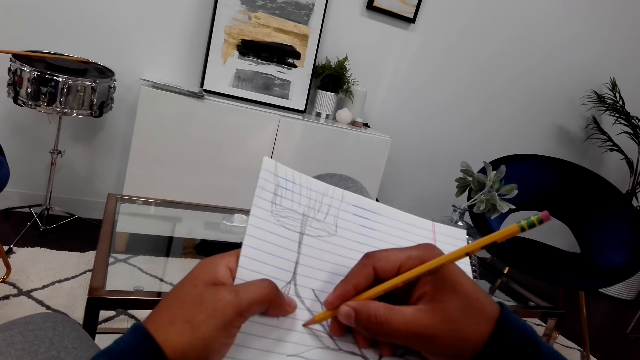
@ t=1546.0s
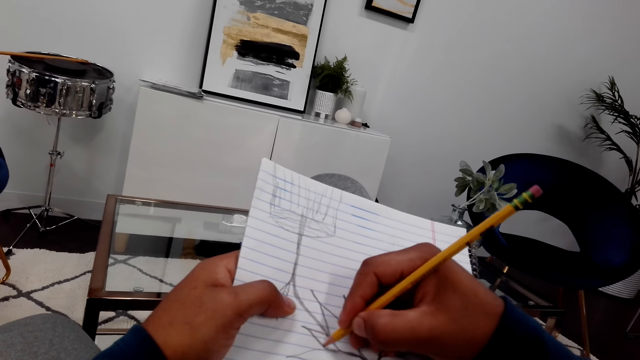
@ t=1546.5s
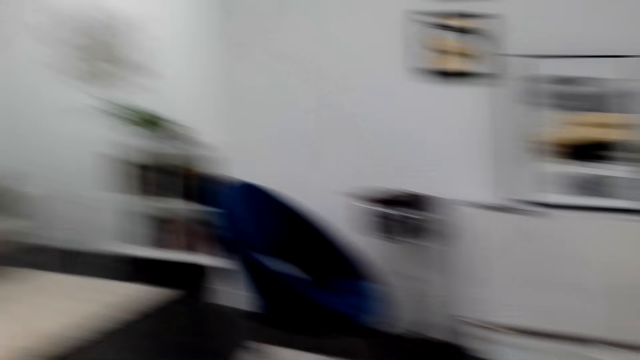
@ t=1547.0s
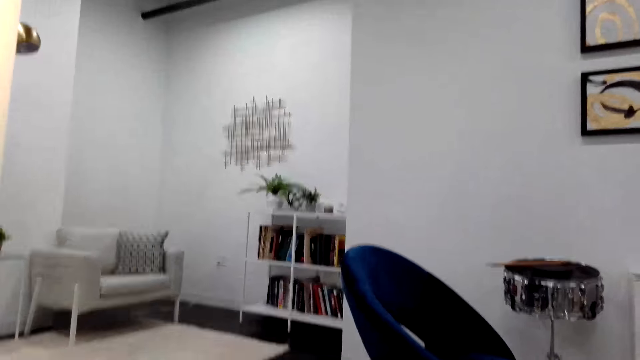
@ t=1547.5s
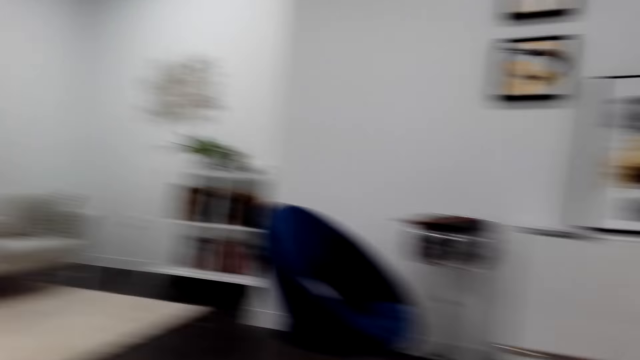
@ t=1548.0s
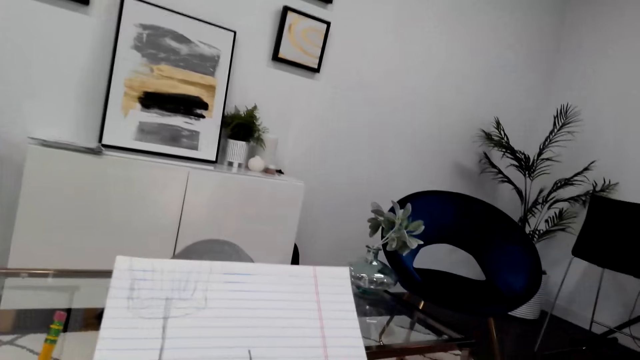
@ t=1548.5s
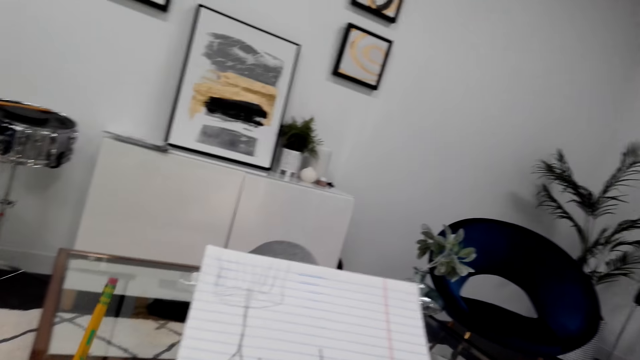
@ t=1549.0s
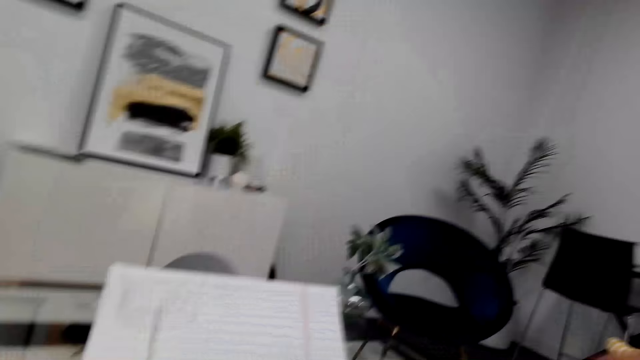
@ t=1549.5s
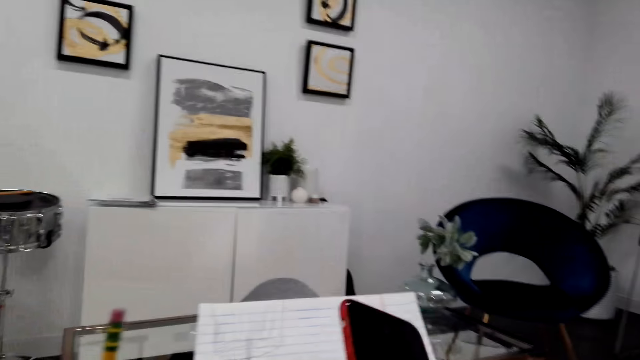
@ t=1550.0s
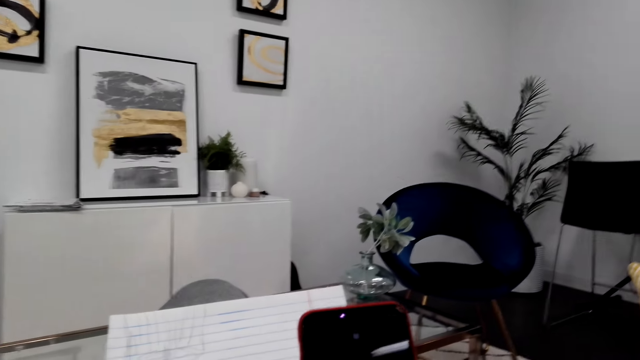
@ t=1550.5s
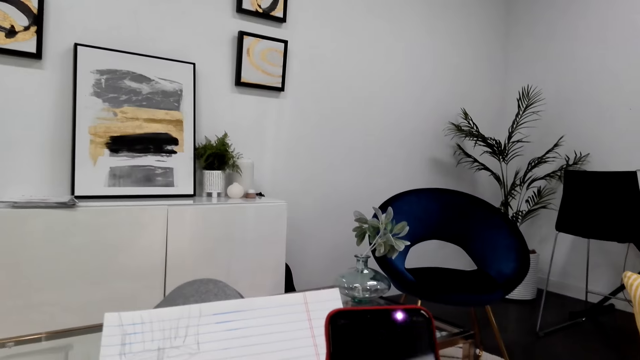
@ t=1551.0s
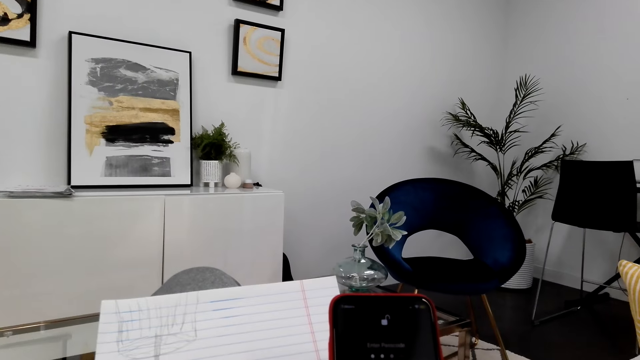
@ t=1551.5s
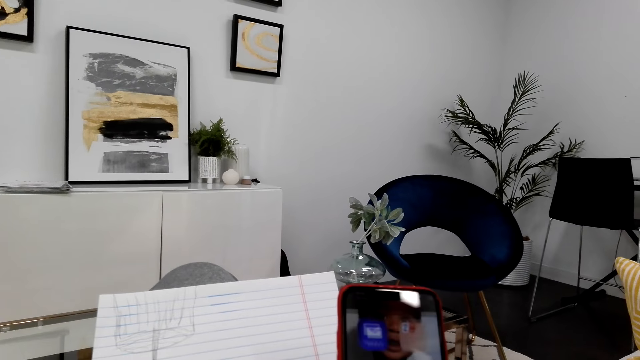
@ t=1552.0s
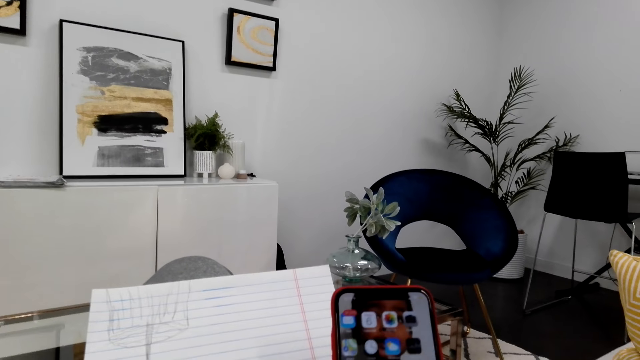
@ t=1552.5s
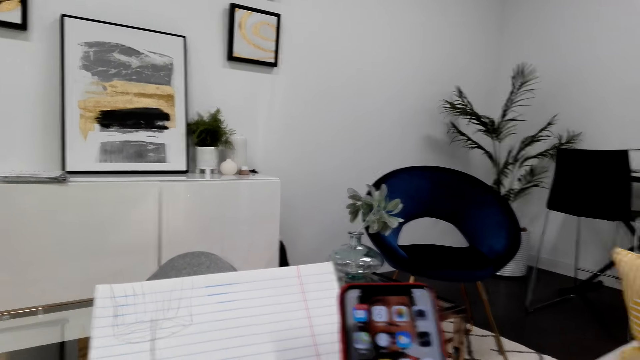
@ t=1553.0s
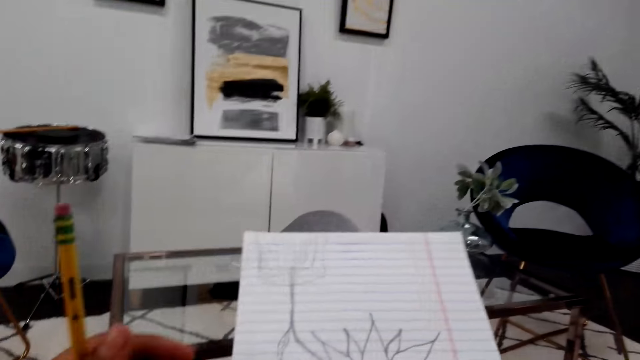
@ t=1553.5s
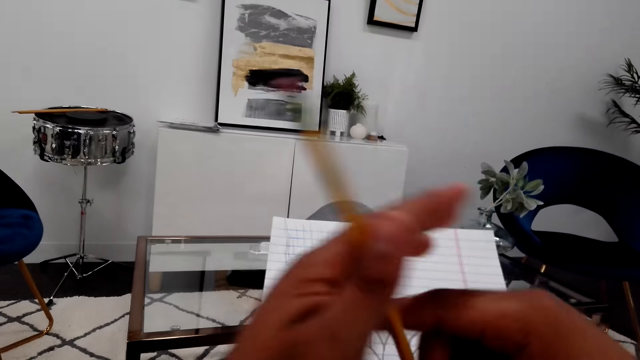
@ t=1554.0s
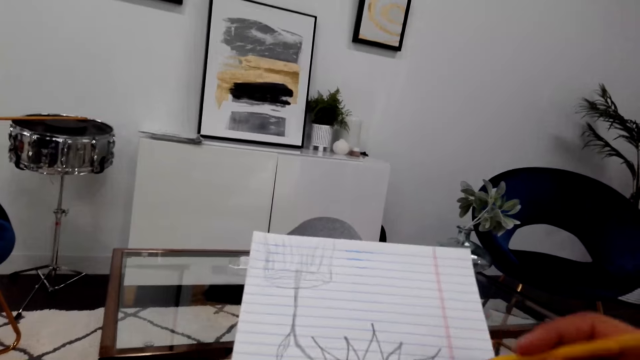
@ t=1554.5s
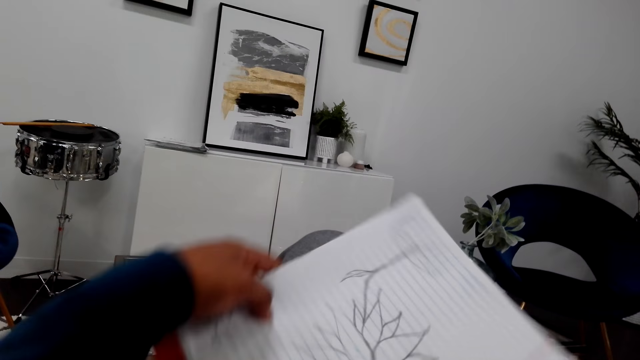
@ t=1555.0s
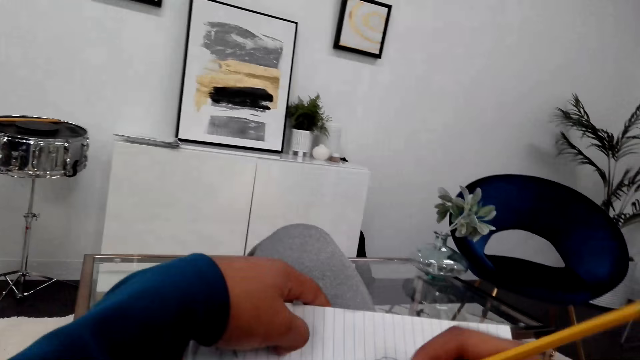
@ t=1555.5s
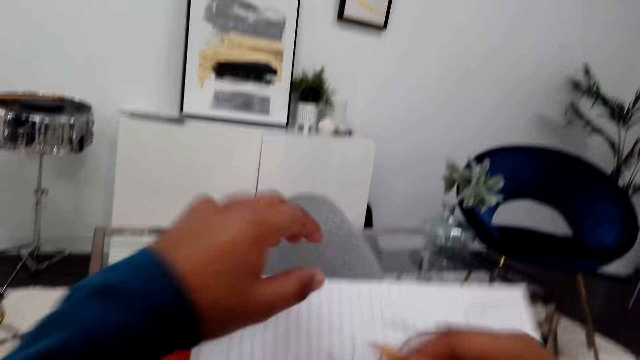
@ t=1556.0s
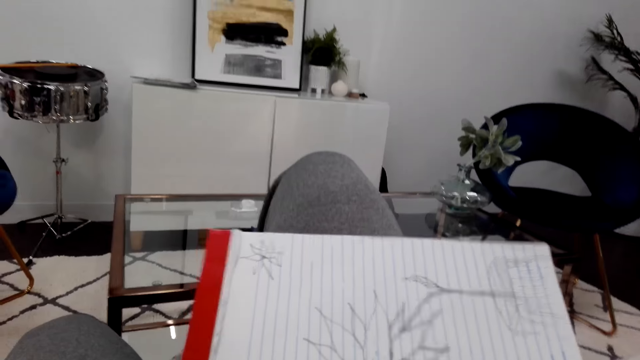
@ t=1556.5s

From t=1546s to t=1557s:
The camera wearer looks at the bookshelf. They look around. They move the right hand down and hold the pencil in the left hand. They move the phone out, scroll the phone, and put the phone away. They hold the pencil in the right hand. They turn the book and move the pencil down.

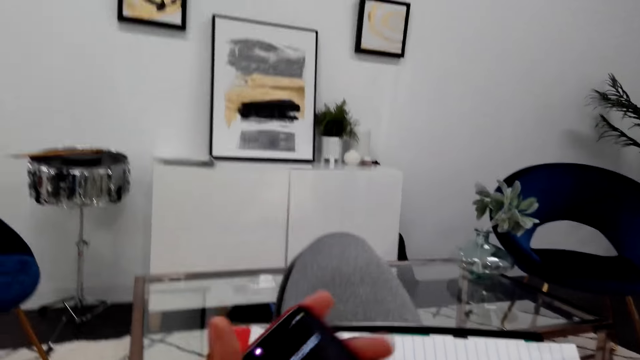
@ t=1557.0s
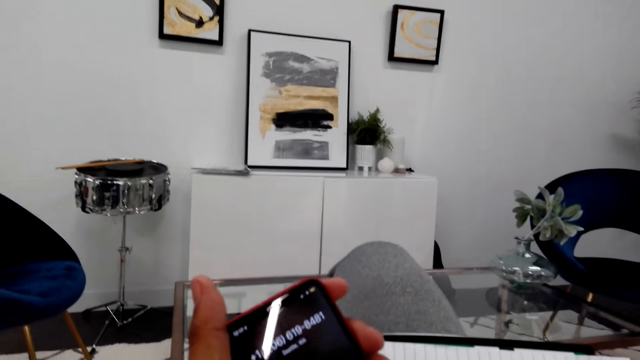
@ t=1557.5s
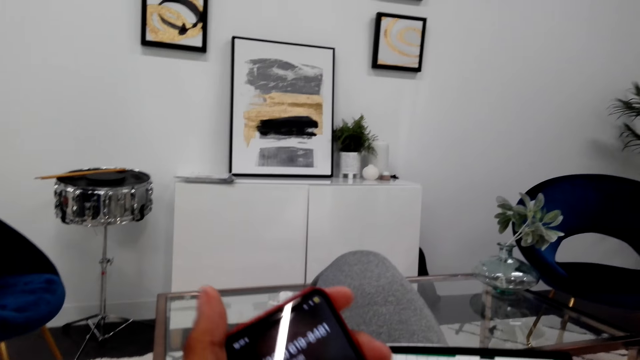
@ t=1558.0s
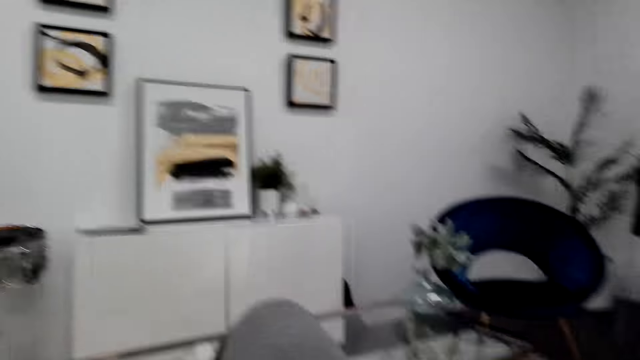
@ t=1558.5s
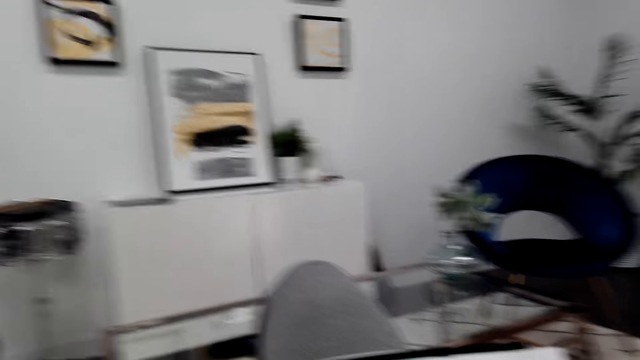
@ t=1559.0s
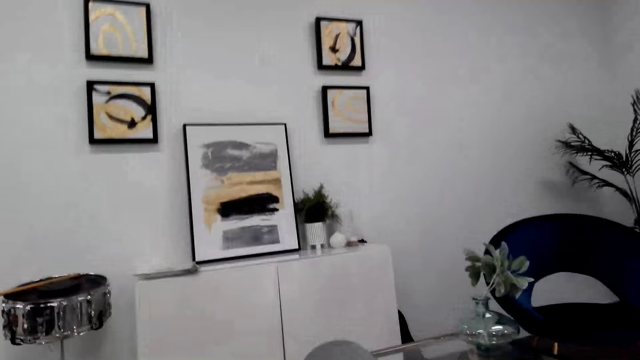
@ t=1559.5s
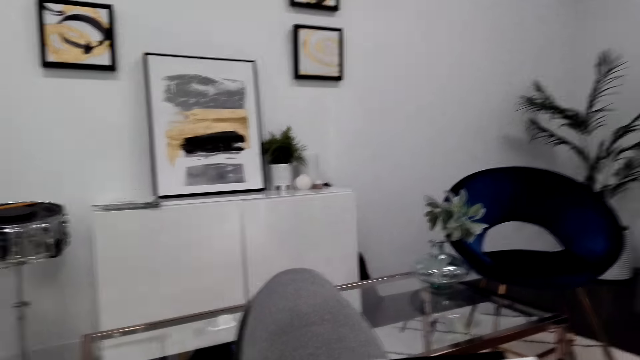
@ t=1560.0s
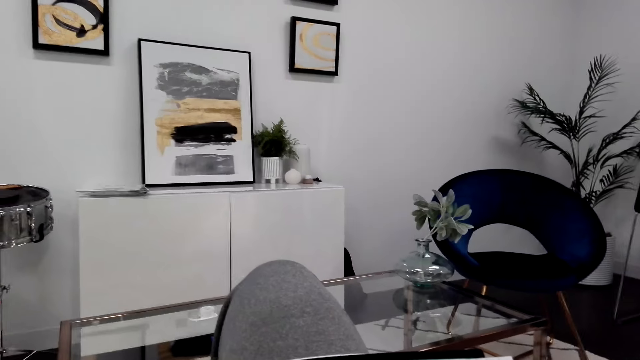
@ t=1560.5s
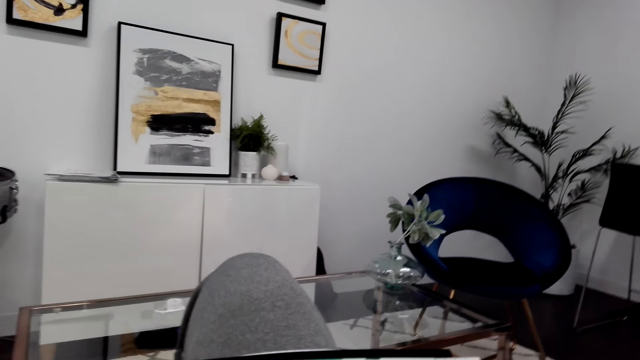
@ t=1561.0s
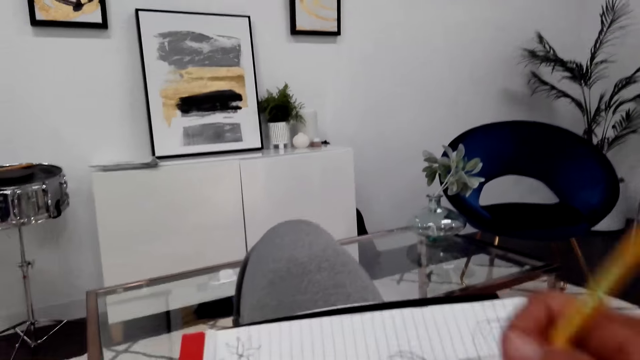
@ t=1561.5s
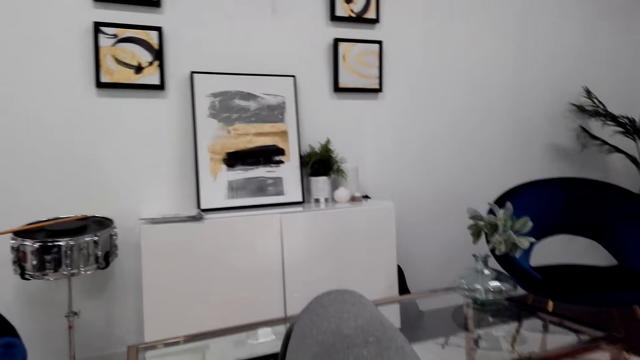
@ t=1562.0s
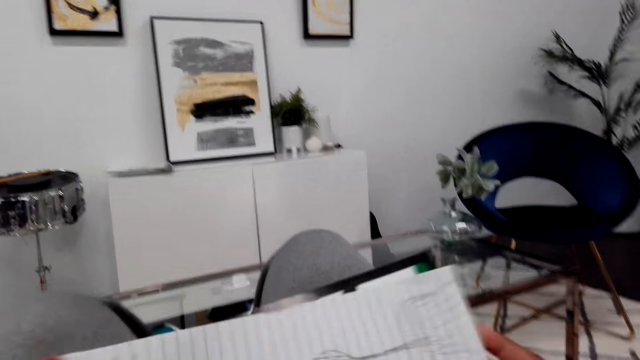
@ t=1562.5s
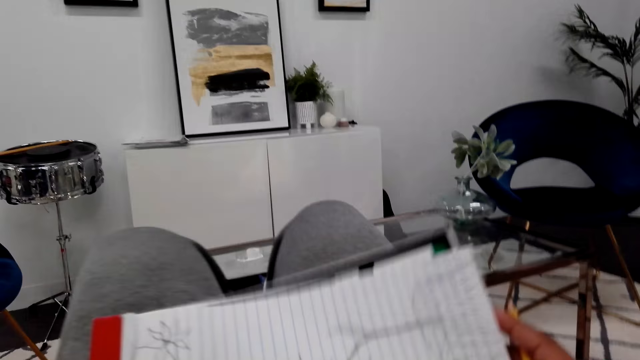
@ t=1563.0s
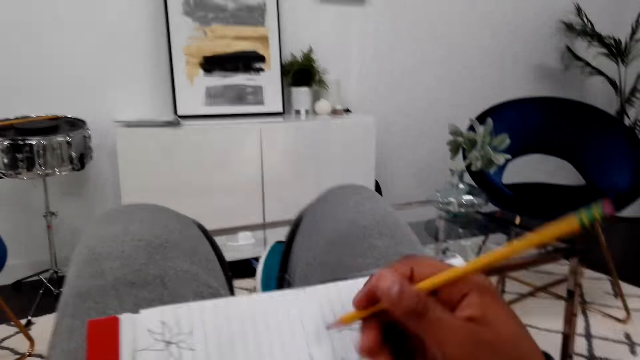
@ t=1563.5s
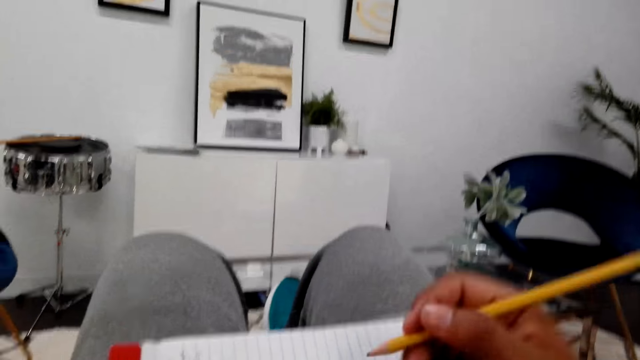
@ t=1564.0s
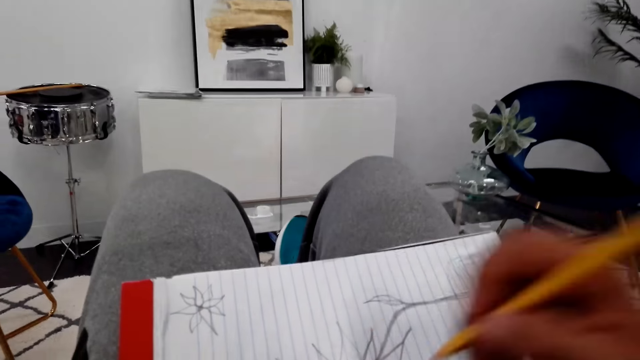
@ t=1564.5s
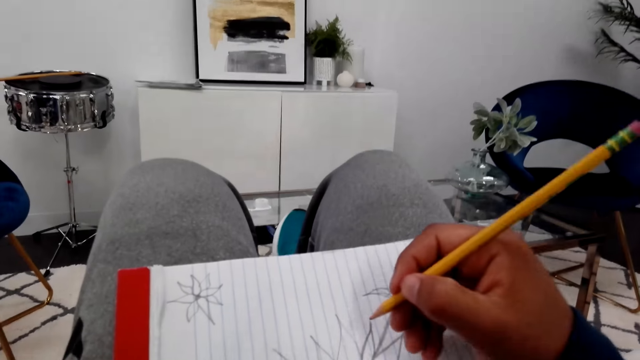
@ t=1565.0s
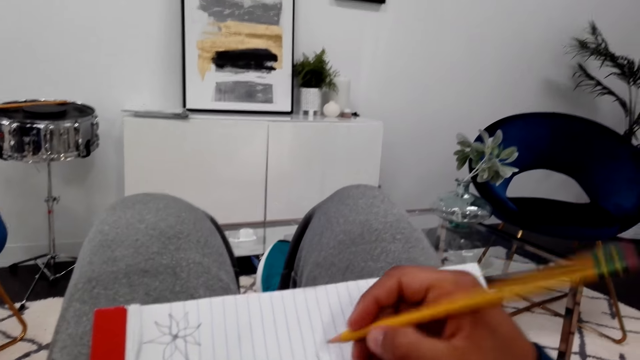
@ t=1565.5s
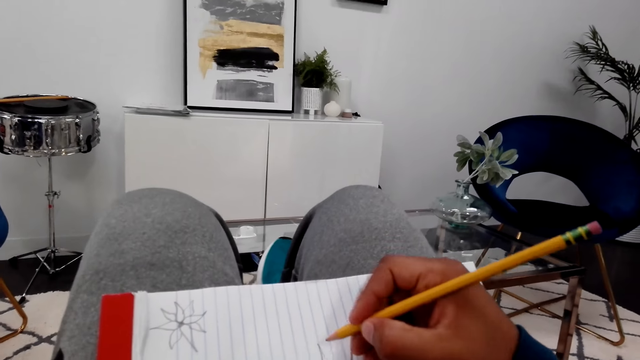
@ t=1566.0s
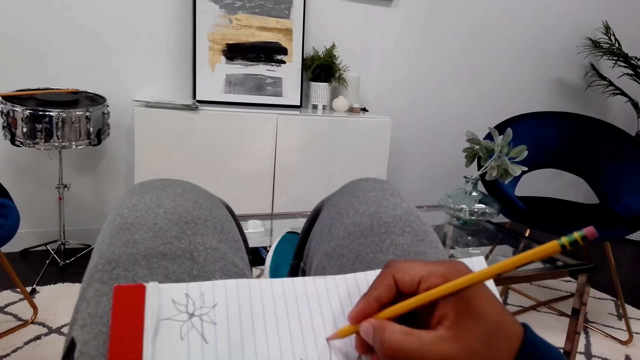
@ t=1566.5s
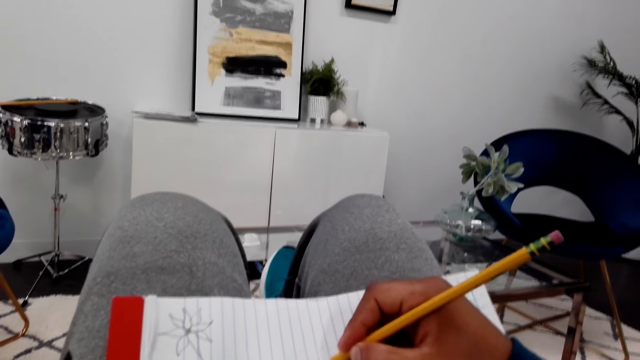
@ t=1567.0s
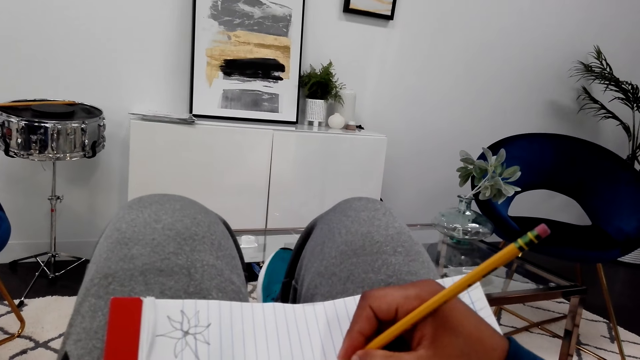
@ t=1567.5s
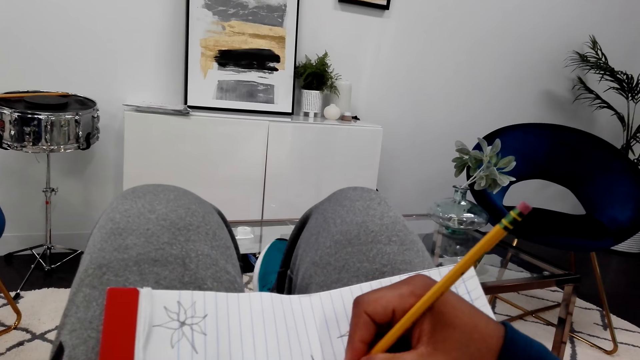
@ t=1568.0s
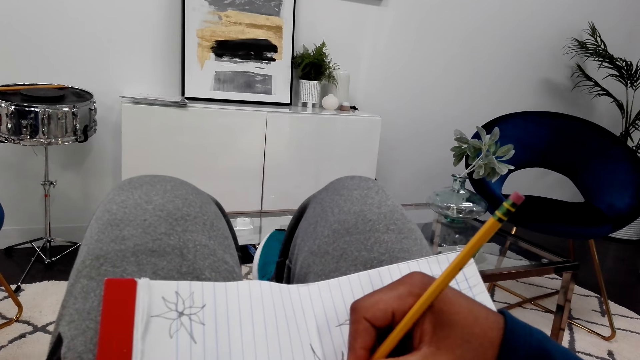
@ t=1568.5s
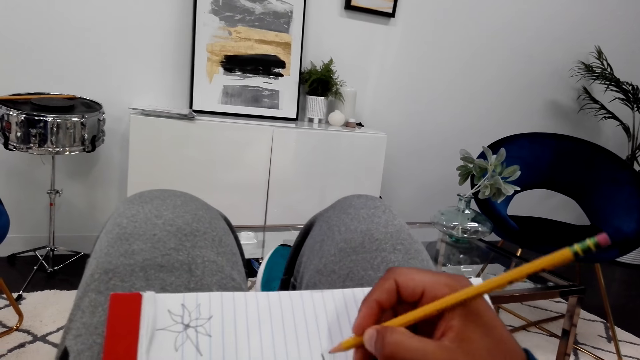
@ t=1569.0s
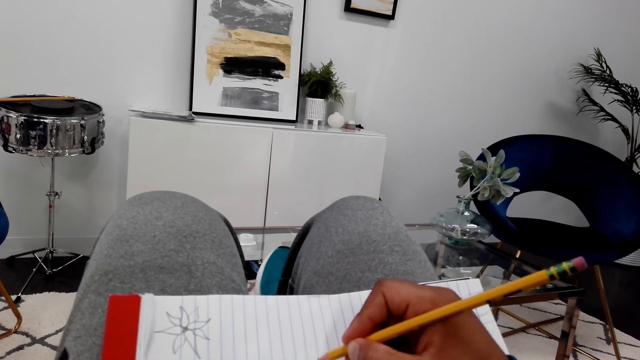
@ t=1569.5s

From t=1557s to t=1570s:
The camera wearer scrolls the cellphone. They move the cellphone up and move the hand down. They stare at the cellphone. They pick up a phone call. They look around and move the cellphone down. They talk on the cellphone and hold the pencil. They tap the pencil on the book and lift the pen up. They hold the pencil again. They adjust the book and talk on the cellphone. They sketch the flower on the book with the pencil and move the cellphone.
